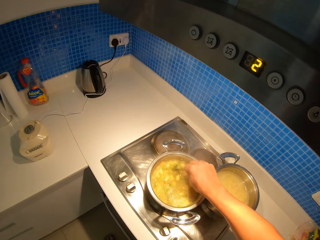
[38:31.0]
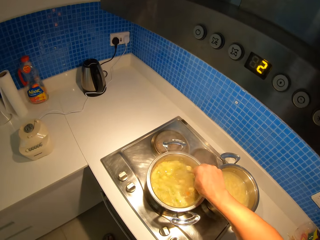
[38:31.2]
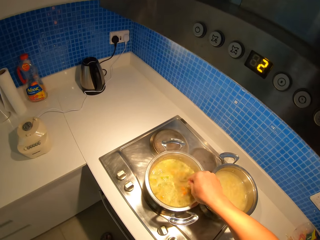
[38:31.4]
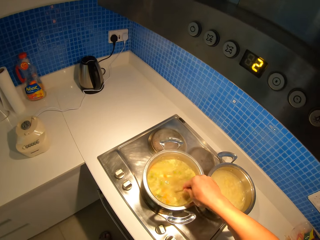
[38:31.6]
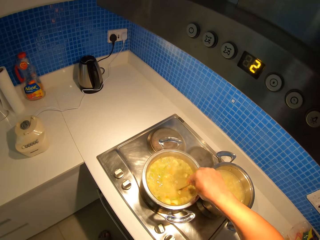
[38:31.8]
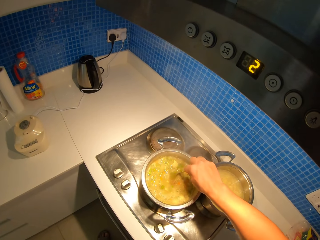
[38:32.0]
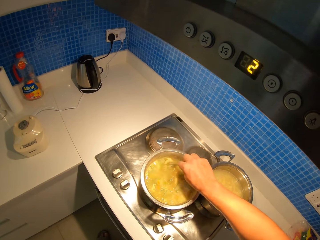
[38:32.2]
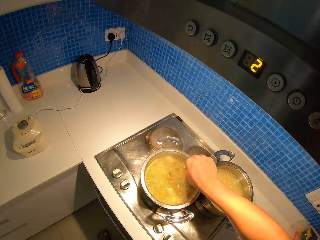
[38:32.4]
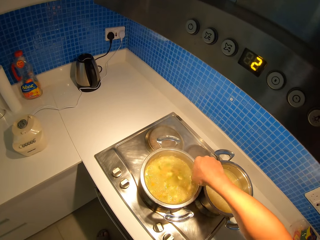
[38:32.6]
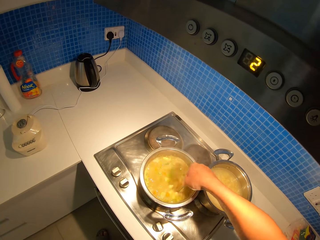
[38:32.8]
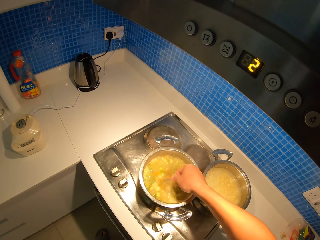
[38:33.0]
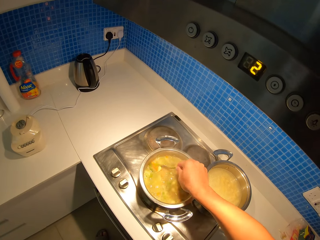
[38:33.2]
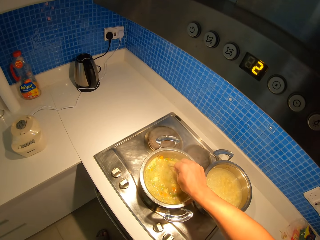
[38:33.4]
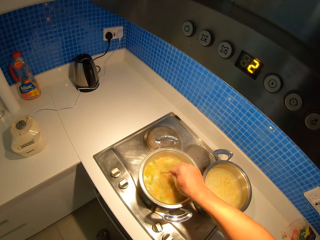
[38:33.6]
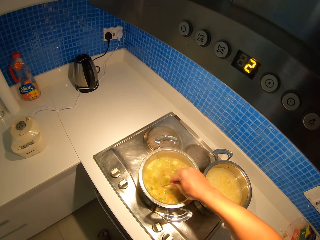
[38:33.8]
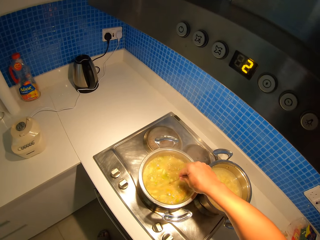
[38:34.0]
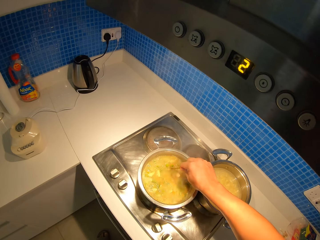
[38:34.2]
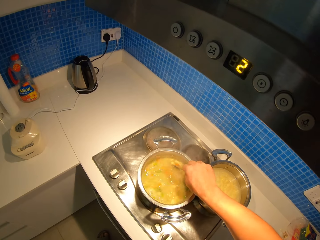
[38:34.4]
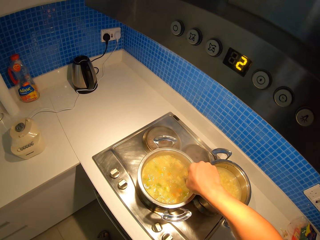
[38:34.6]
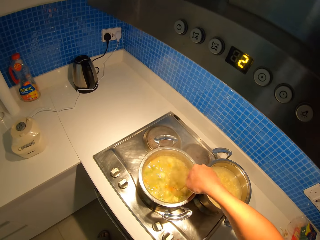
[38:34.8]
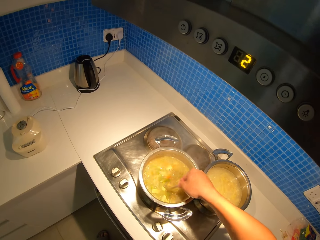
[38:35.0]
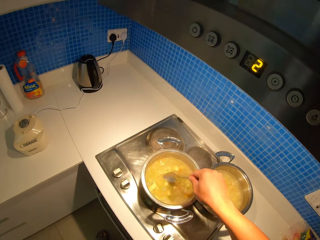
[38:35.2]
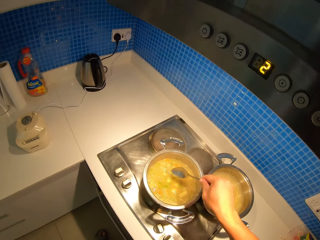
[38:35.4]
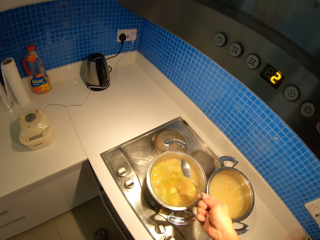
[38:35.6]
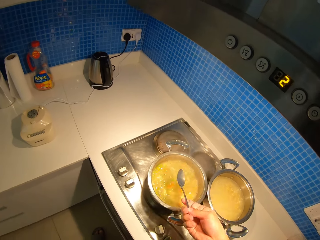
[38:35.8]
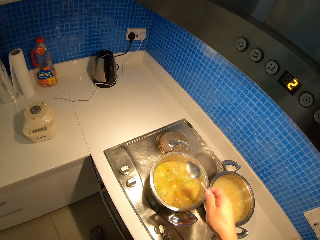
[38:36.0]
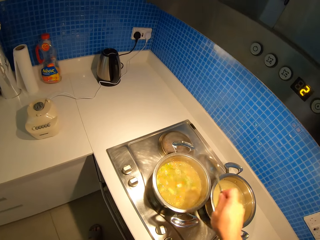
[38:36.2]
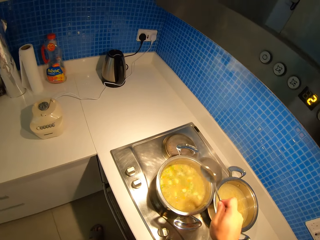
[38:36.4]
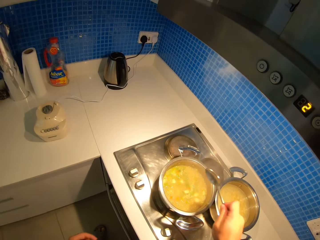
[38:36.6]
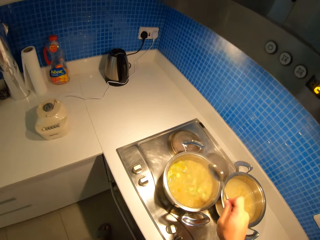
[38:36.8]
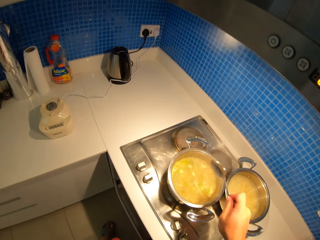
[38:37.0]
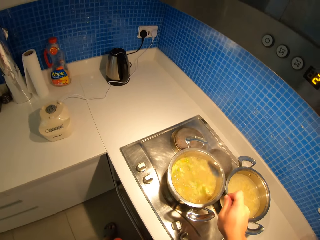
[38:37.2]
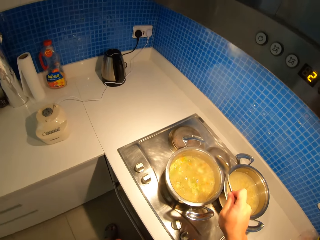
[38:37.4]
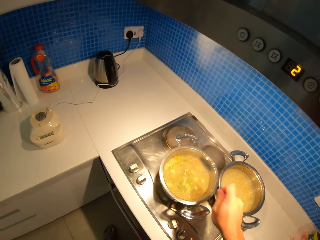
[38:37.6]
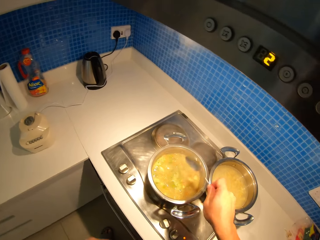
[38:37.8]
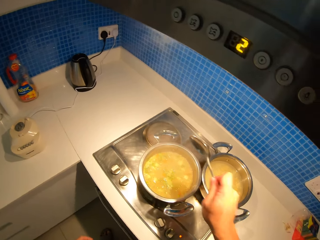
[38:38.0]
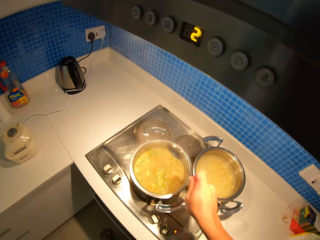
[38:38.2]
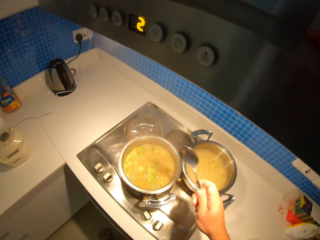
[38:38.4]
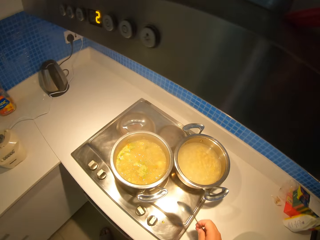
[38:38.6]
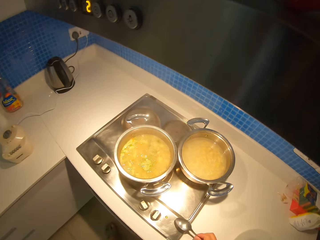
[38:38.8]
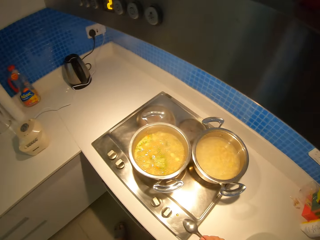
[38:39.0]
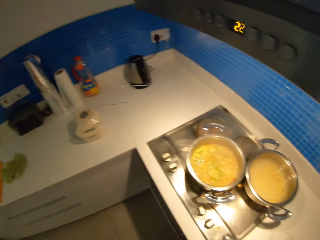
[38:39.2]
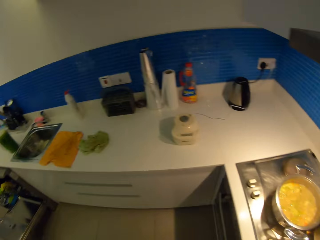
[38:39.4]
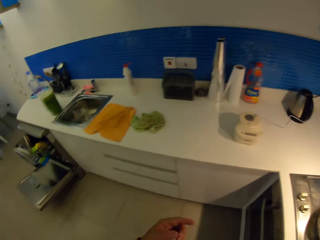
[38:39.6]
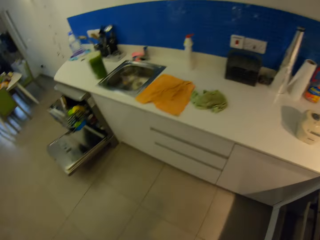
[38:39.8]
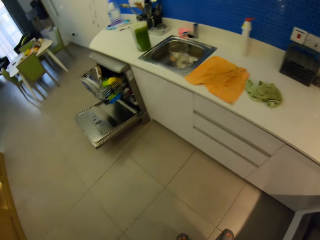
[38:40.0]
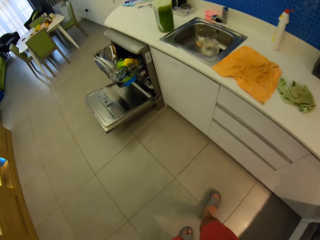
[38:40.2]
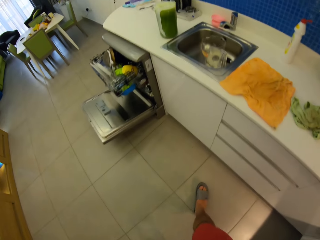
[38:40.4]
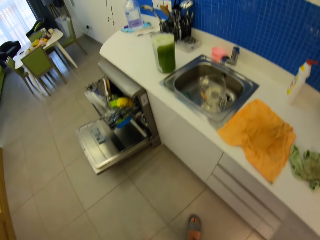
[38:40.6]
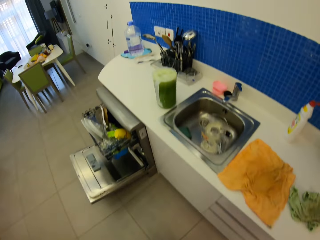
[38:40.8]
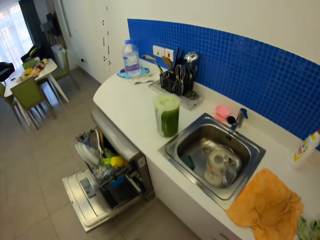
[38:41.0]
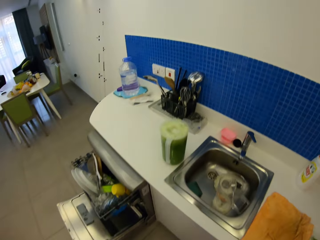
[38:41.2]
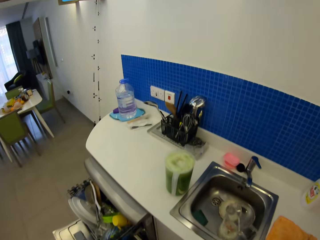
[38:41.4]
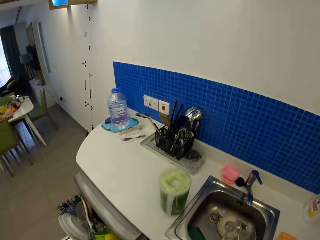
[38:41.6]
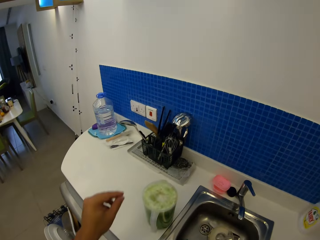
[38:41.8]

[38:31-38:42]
The camera wearer mixes the stew with a spoon. They swing the right hand. They drop the spoon on the cabinet. They walk in the kitchen.

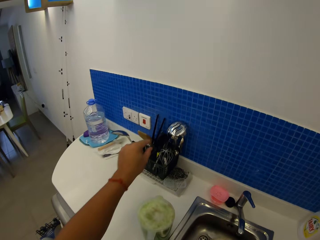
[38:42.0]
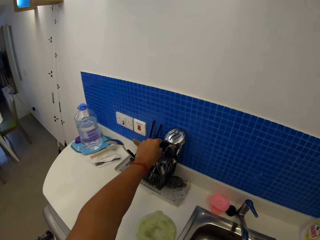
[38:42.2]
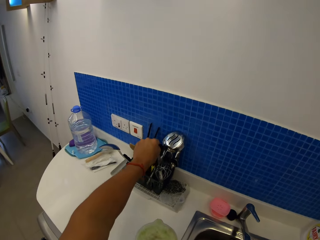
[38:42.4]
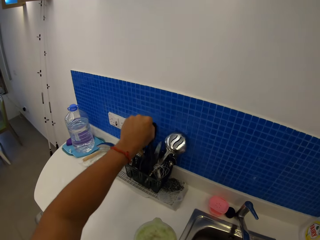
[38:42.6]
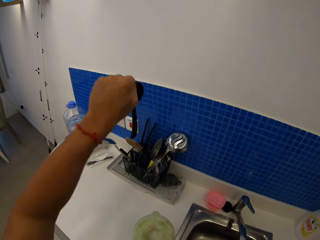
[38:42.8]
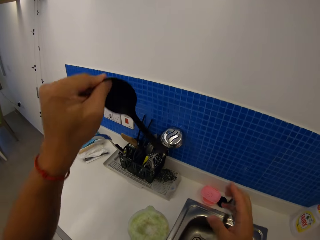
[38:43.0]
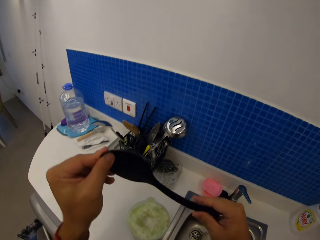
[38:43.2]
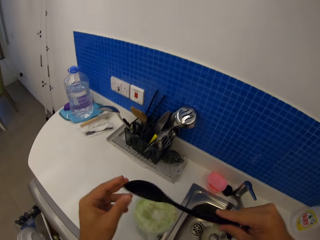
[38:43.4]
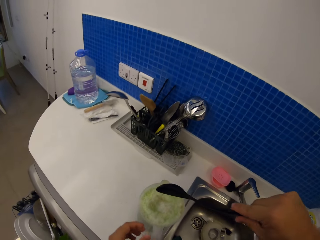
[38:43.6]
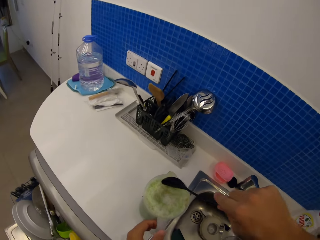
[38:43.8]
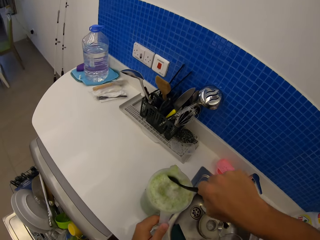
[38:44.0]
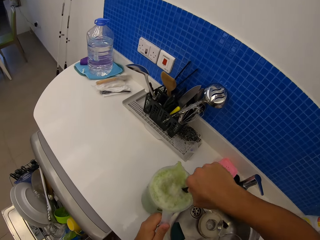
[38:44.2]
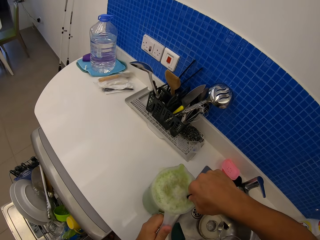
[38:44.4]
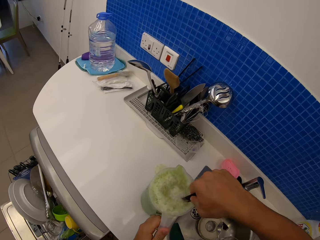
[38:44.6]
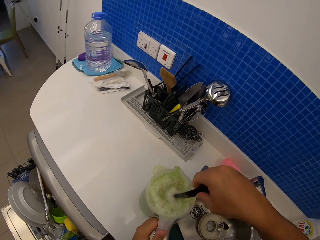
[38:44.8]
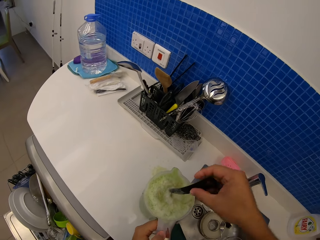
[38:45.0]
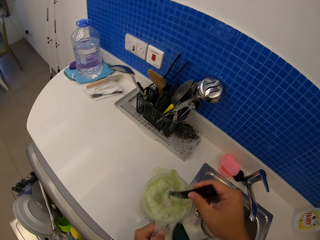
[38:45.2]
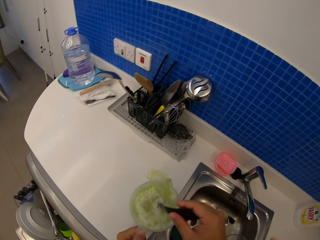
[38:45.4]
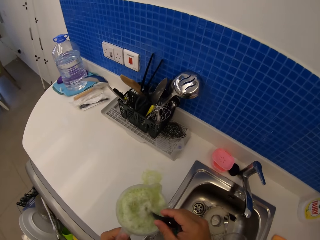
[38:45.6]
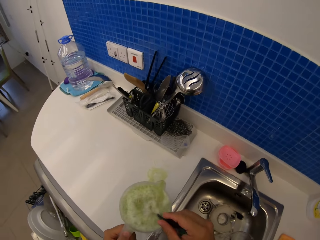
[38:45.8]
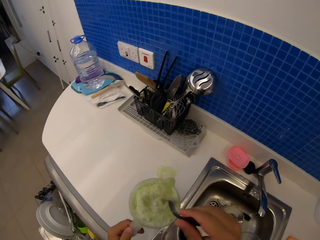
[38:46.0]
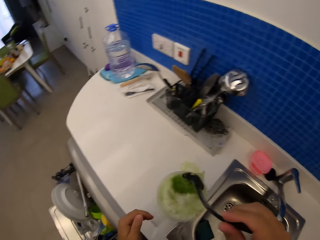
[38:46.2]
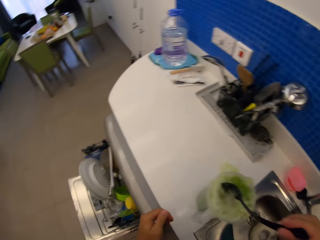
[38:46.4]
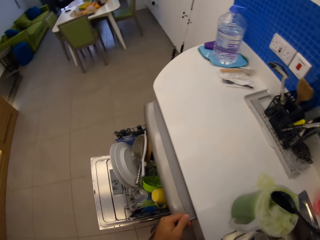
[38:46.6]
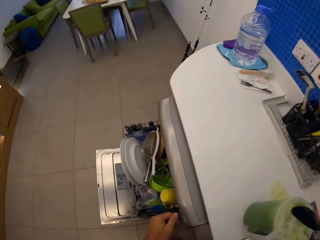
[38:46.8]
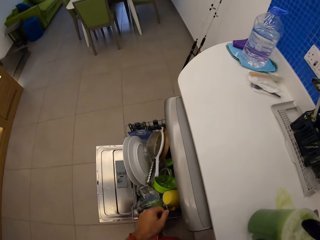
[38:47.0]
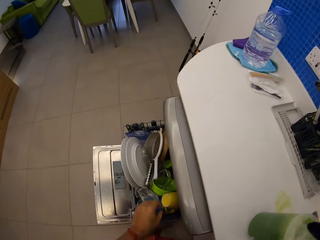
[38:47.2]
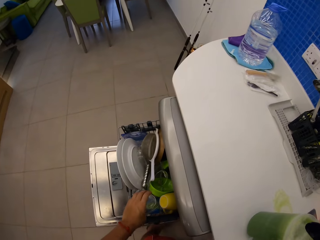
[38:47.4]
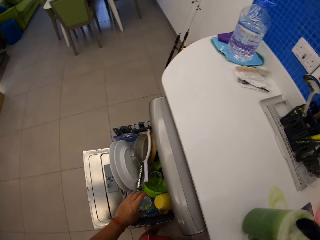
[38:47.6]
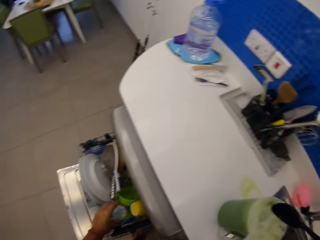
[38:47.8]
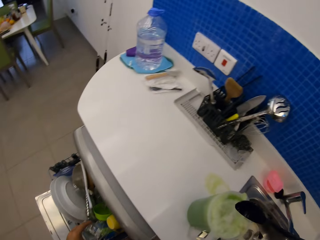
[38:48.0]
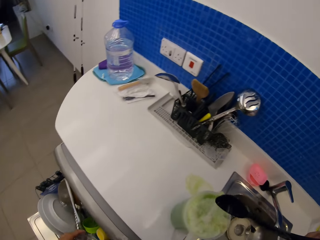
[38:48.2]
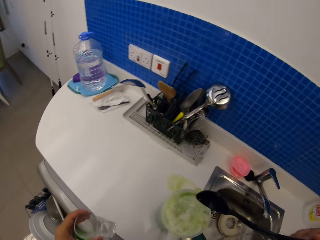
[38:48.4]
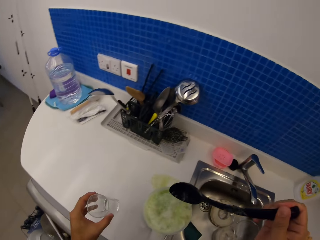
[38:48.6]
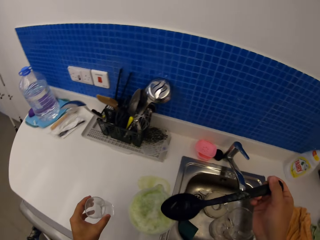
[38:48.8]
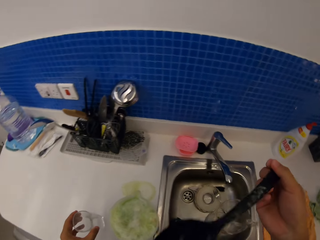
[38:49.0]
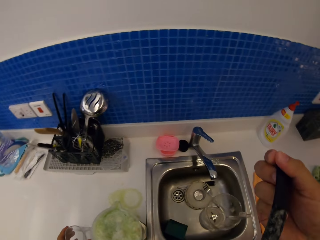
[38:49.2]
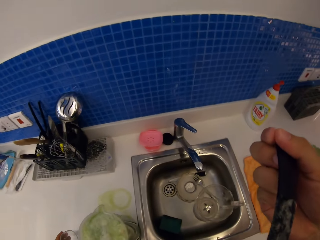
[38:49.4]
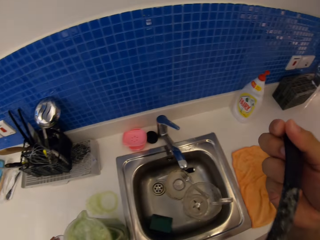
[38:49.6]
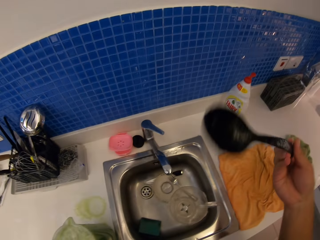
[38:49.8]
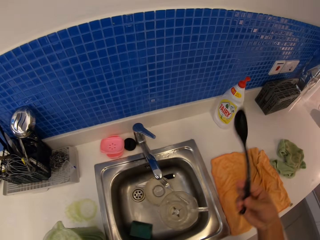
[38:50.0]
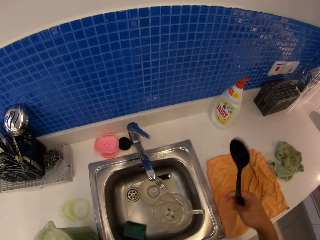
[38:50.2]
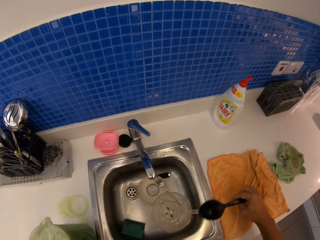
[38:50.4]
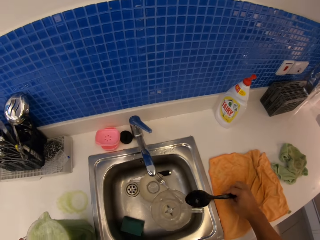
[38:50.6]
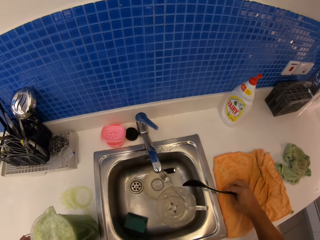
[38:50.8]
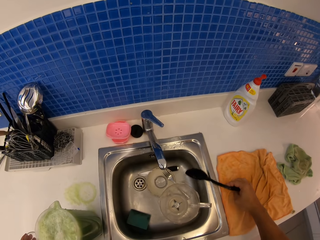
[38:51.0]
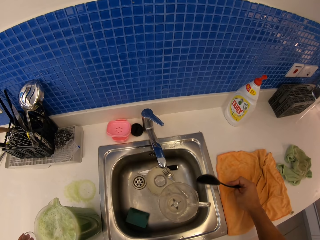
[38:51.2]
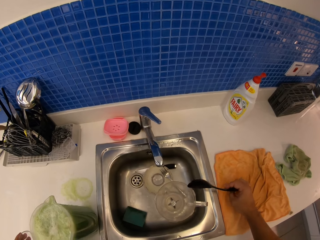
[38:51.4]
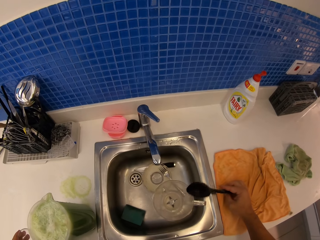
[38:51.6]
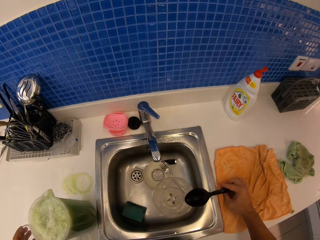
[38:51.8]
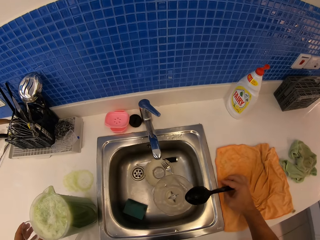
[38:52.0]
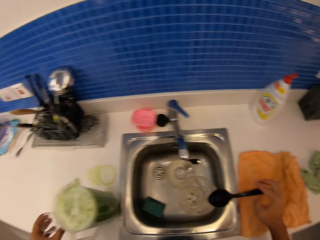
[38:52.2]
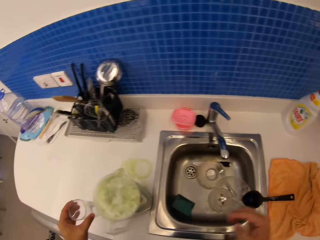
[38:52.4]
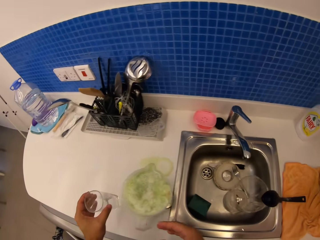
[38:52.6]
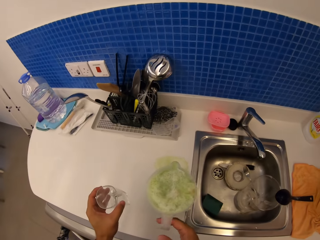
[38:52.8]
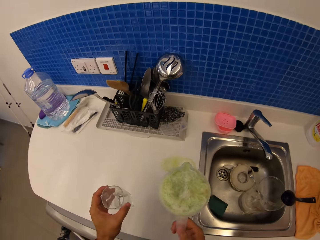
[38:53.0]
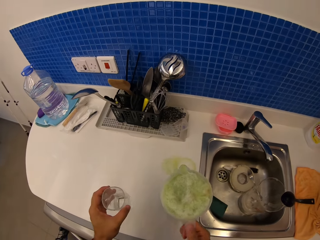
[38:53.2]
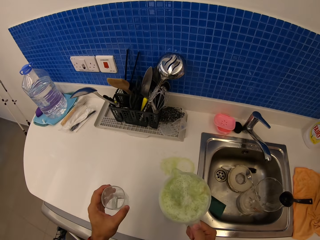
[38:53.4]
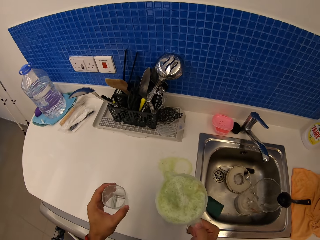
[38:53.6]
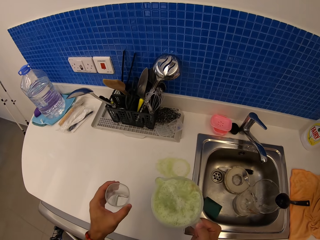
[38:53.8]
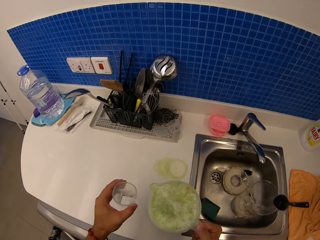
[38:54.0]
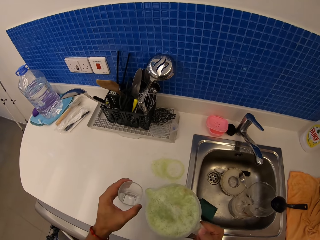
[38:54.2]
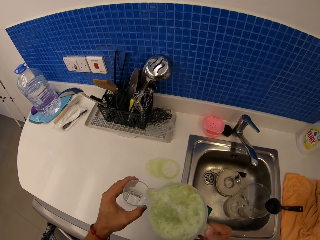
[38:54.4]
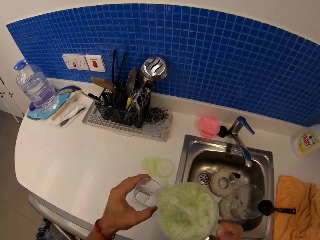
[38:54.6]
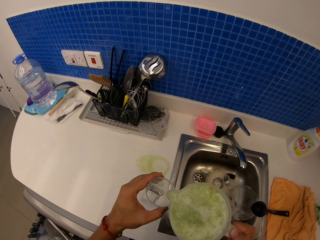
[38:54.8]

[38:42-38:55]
The camera wearer swings the left hand. They pick a ladle spoon or spatula. They move the ladle spoon to the right hand. They swing the left hand. They hold the jug with the left hand. They stir something using the ladle spoon. They dip the spatula in the jug. They swing the left hand. They pick a glass with the left hand. They drop the glass on the cabinet. They put the ladle spoon on something. They swing the right hand. They swing the right hand again. They taste juice. They drop the ladle spoon on the sink. They swing the right hand. They carry the jug with the right hand. They pick the juice.
